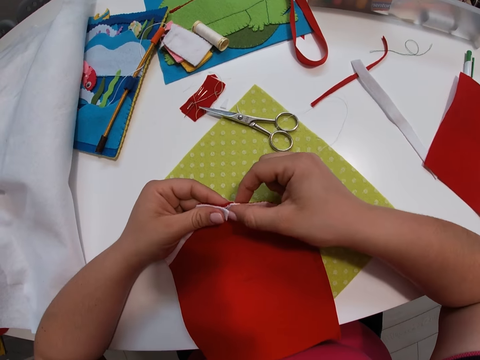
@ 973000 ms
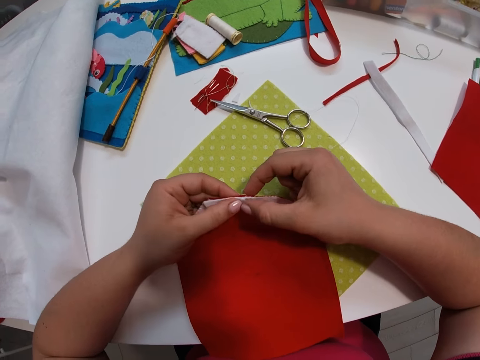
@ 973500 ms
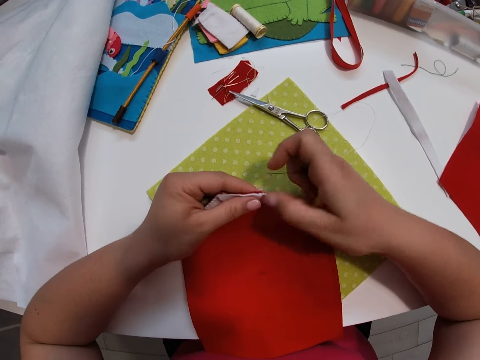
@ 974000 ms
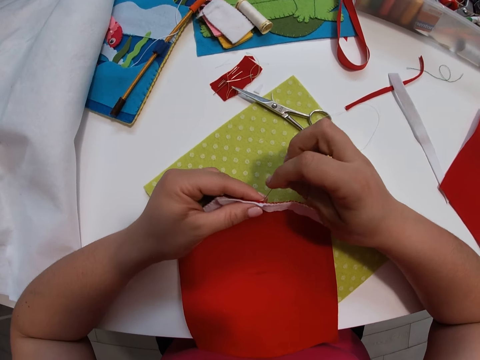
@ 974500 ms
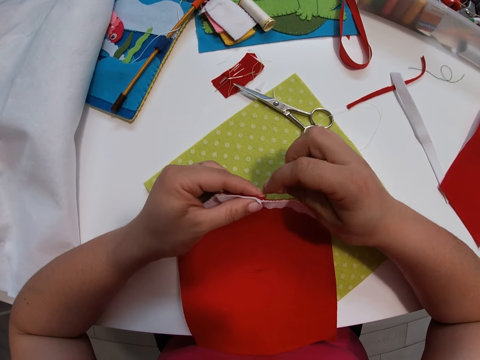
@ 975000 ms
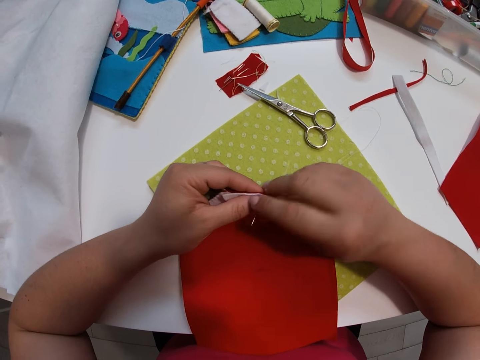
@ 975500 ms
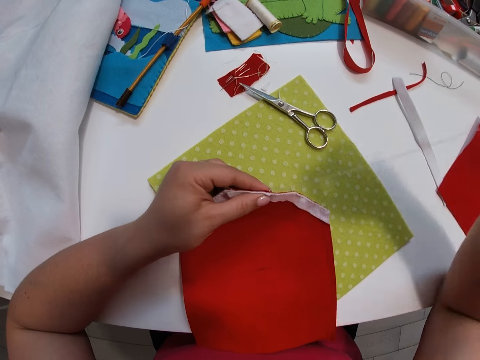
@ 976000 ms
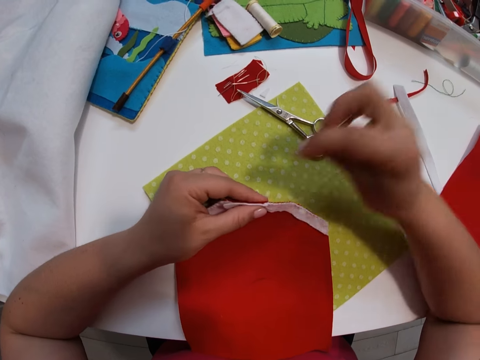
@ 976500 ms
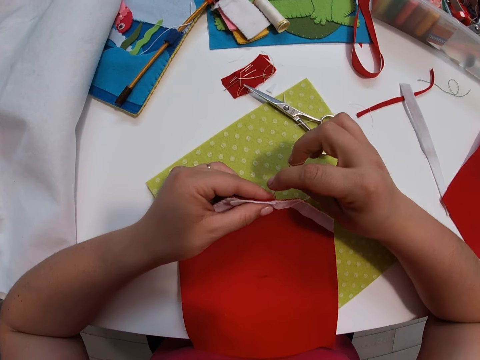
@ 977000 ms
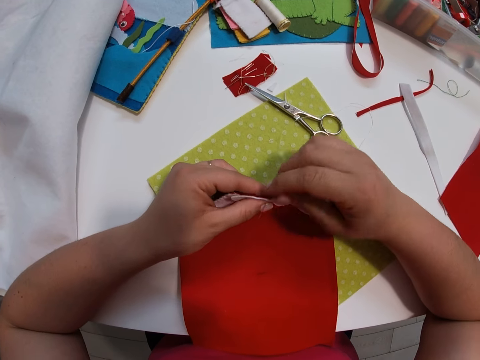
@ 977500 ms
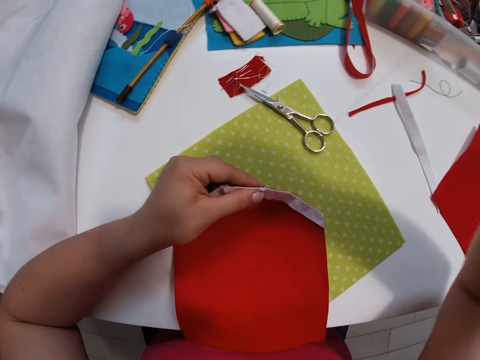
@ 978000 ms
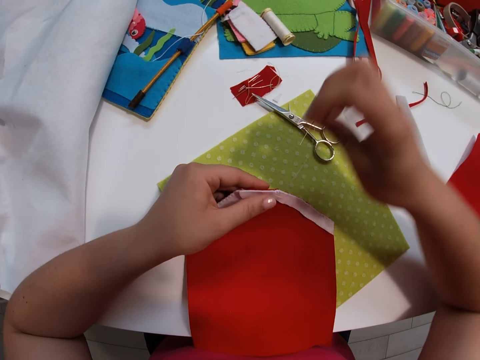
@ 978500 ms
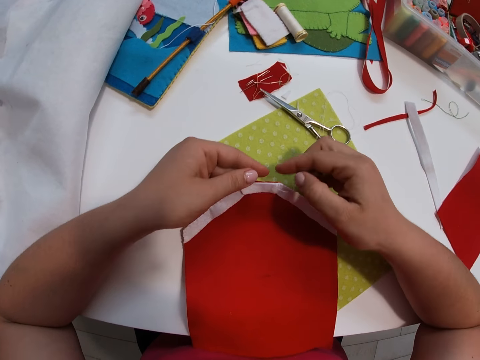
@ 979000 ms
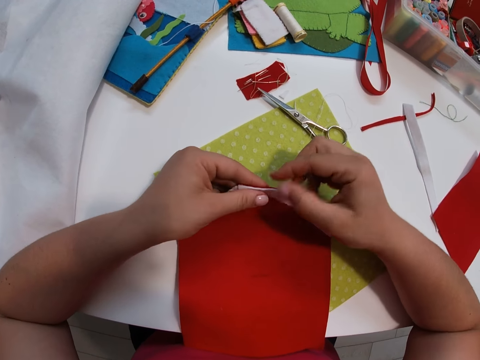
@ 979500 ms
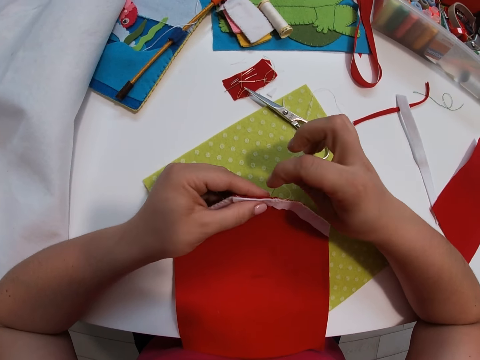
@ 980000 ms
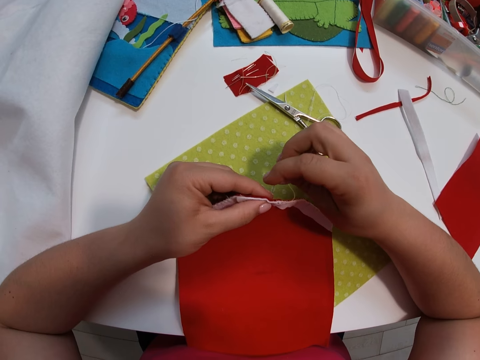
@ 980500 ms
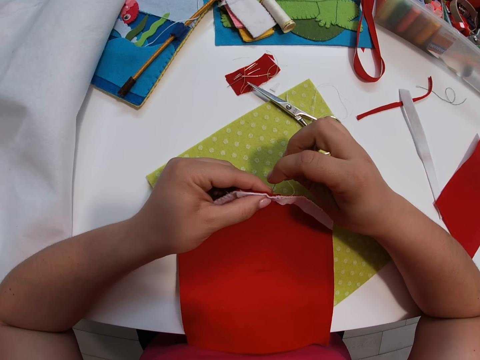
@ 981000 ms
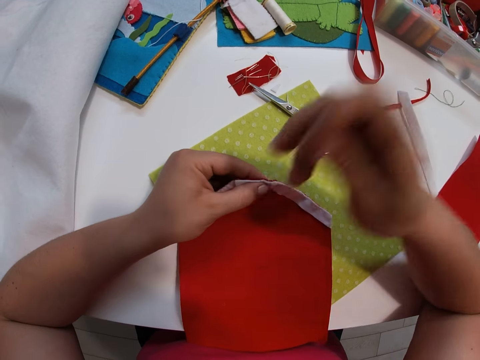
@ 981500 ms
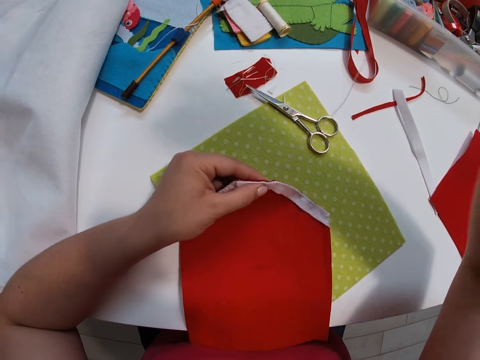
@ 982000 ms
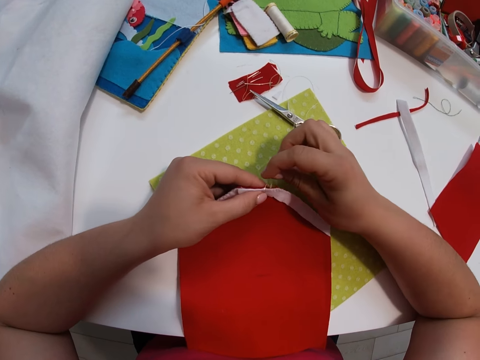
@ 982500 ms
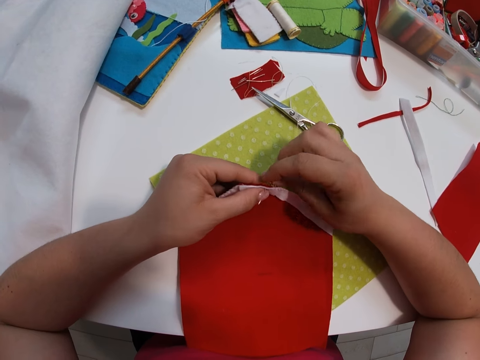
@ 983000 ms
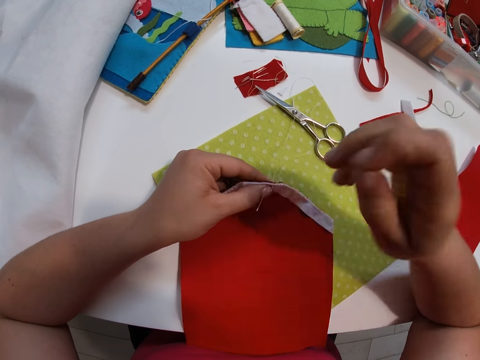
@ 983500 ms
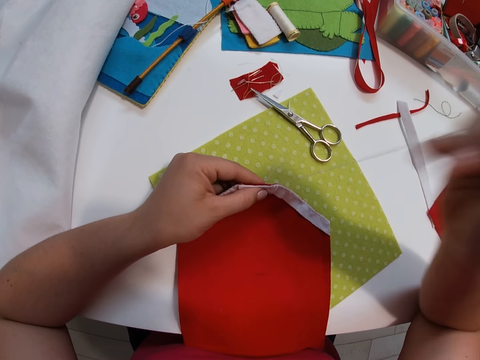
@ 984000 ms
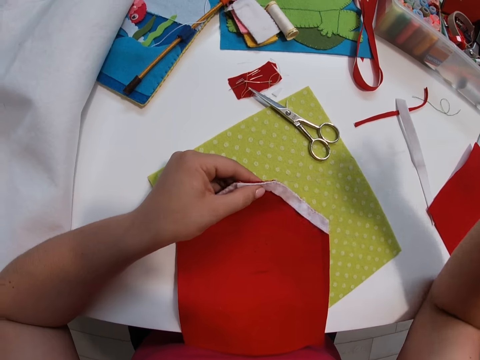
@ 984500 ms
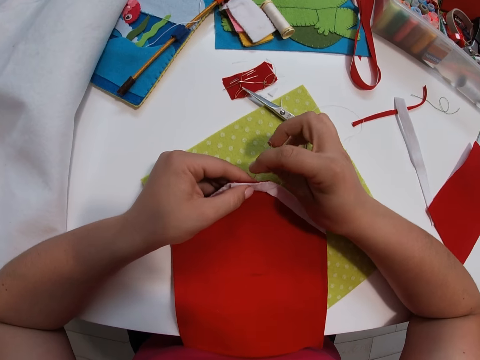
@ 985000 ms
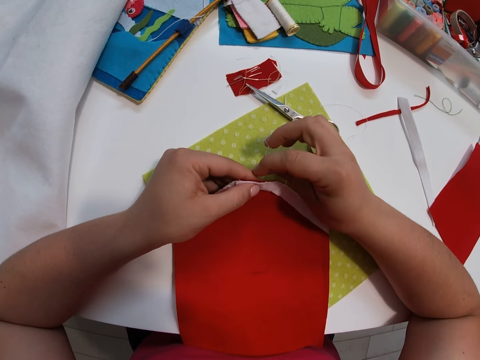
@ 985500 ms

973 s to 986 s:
The camera wearer places her thumb on the material. She presses a part of the material on the decoration. She lets go of the material. She presses on the material with her fingers. She lets go of the material. She sews the material on the decoration. She lets go of the material. She holds the material with her fingers. She lets go of the material. She holds the material. She sews the material on the decoration.

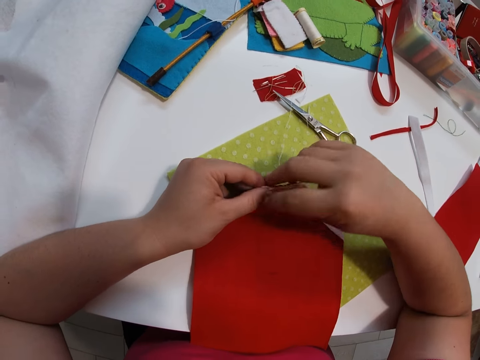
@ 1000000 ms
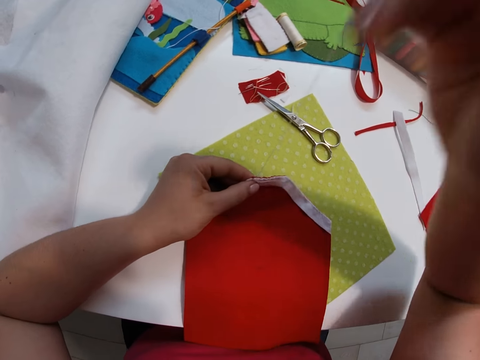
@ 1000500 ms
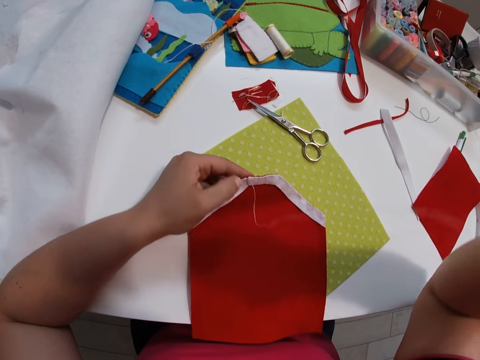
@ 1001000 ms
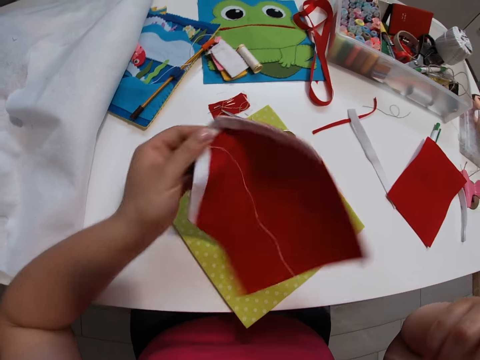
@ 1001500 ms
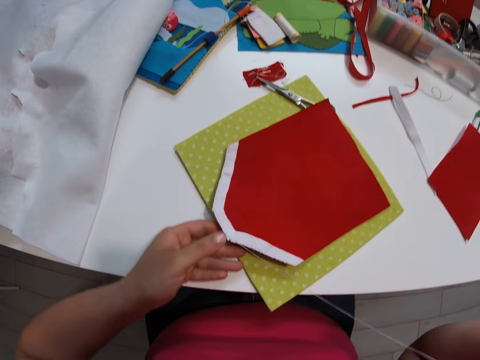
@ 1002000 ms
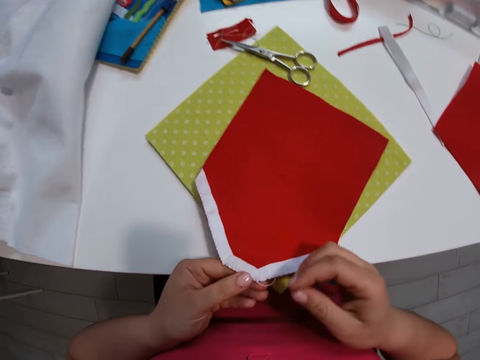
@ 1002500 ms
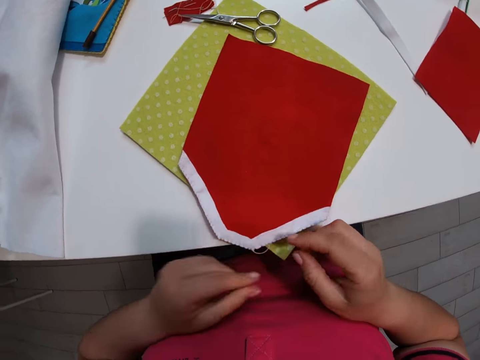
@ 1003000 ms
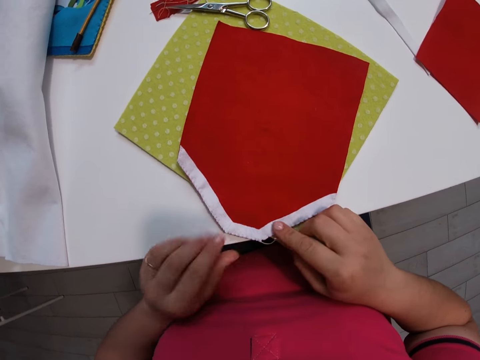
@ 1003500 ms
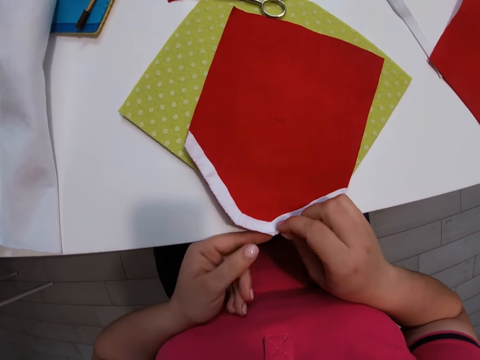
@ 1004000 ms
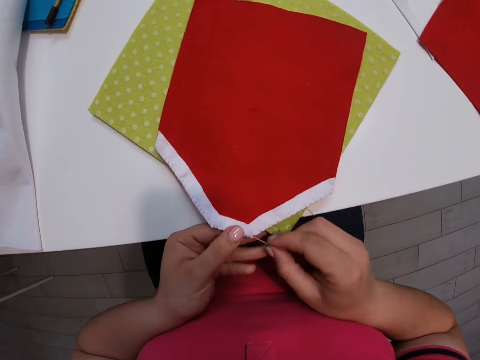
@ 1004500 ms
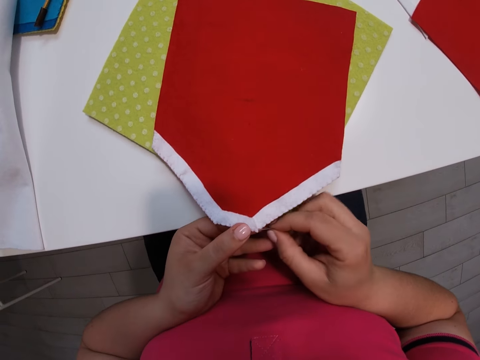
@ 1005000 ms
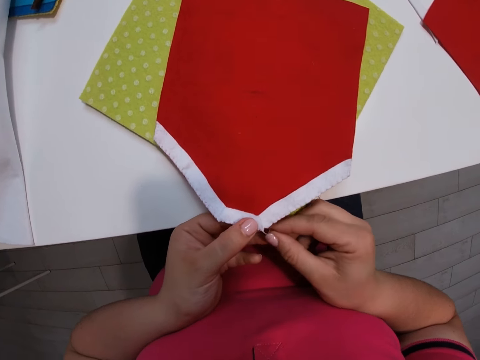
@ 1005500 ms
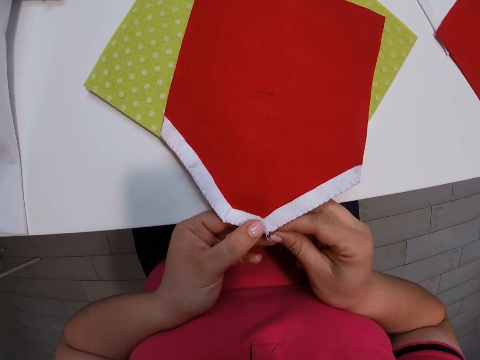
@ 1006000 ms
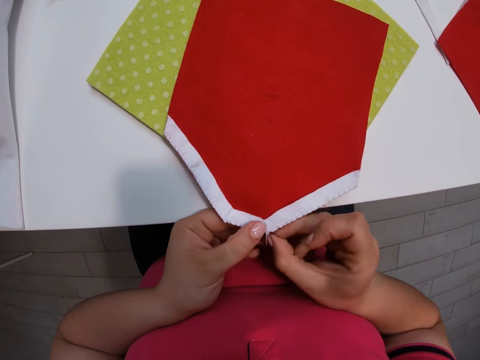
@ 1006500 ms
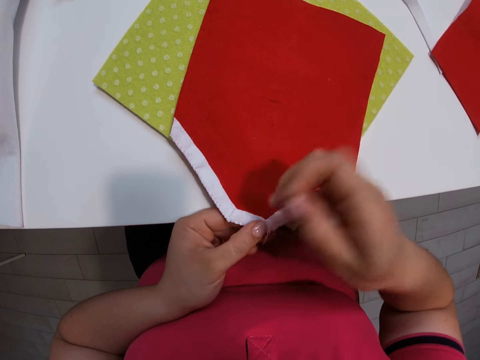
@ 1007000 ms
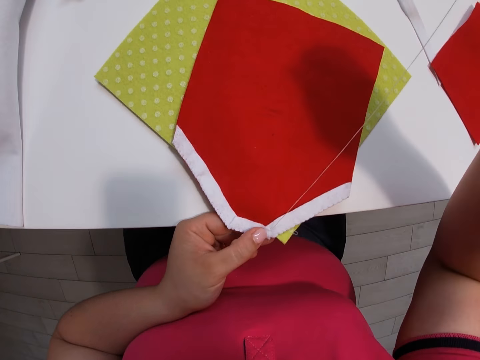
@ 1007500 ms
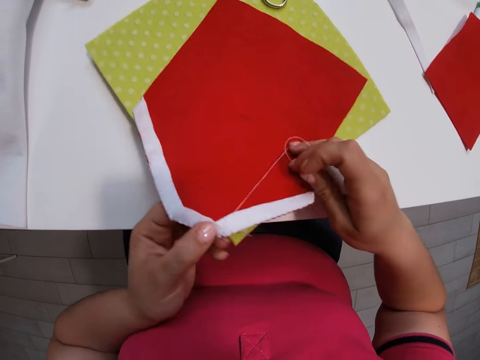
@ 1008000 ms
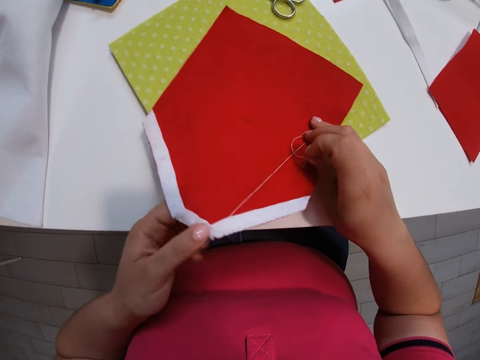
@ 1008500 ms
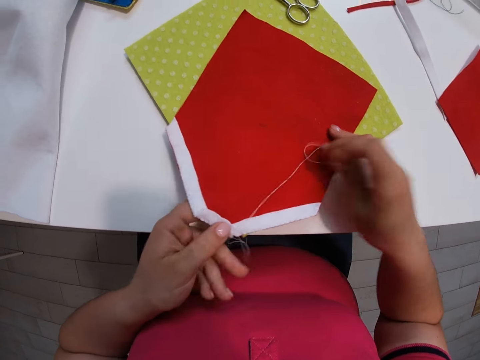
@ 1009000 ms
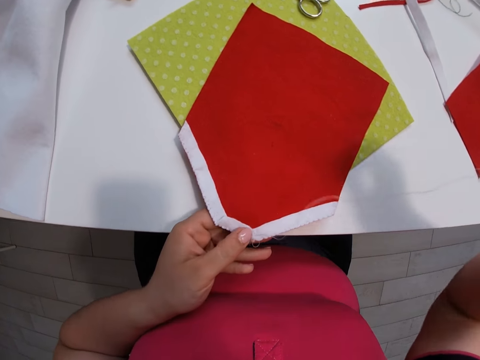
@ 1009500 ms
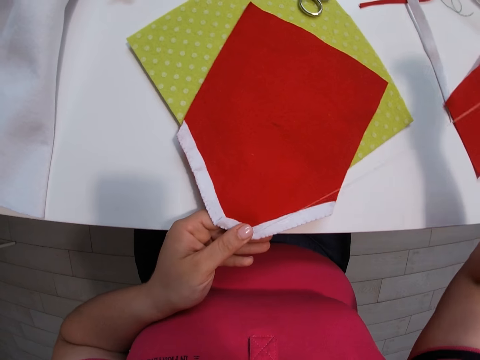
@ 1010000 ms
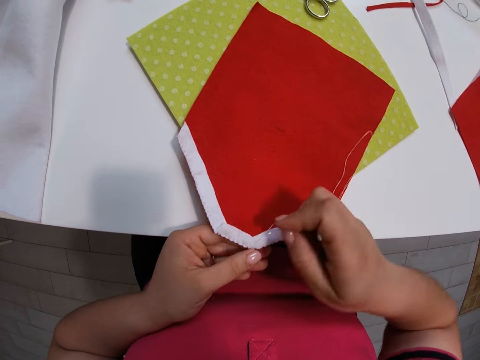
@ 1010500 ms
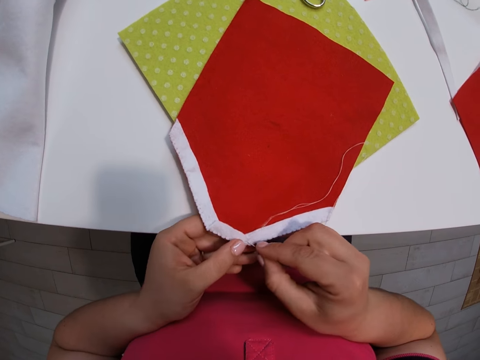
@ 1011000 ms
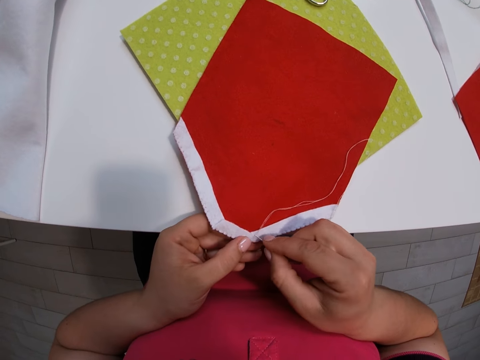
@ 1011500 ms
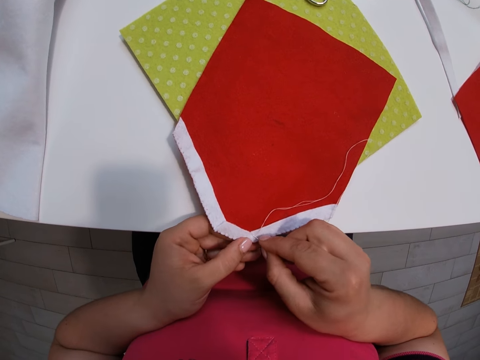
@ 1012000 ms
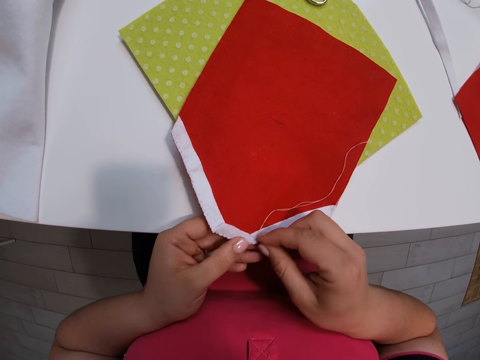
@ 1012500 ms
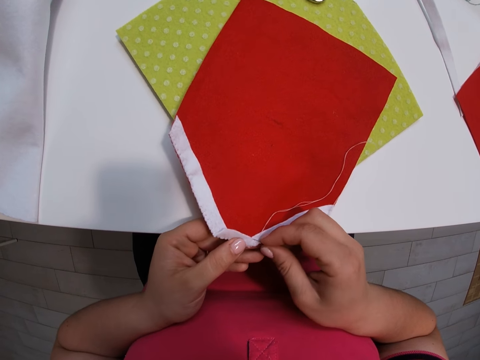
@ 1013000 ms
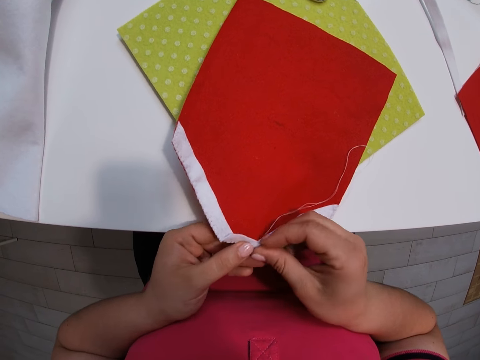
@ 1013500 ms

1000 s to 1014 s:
The camera wearer turns the small red fabric or decoration in the anticlockwise direction. She lifts up the decoration. She places the decoration on the table. She lifts up a part of the decoration. She moves the decoration towards her. She adjusts the fabric with her hands. She lets go of the decoration. She holds the decoration with both her hands. She lets go of the decoration. She lifts up the decoration with her finger. She holds the decoration with her thumb. She continues sewing the fabrics together with a needle. She moves the decoration to the side. She holds the decoration with her hand. She raises her hand. She pulls on the thread with her hand.
